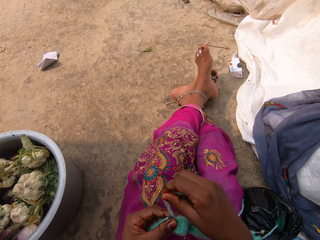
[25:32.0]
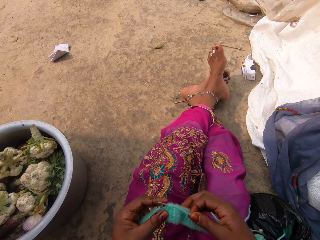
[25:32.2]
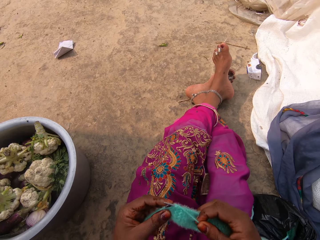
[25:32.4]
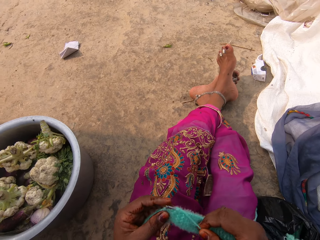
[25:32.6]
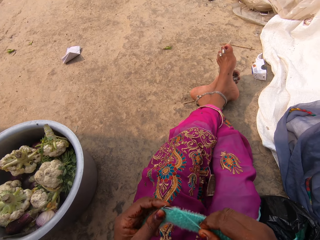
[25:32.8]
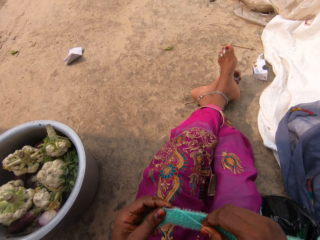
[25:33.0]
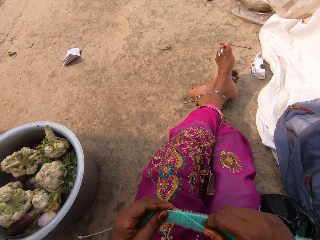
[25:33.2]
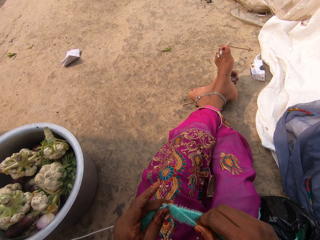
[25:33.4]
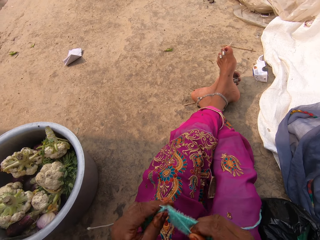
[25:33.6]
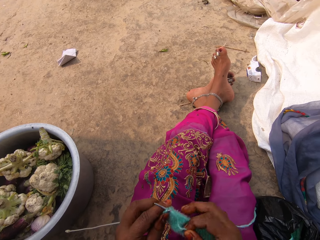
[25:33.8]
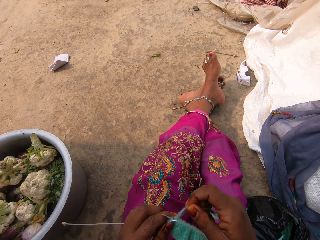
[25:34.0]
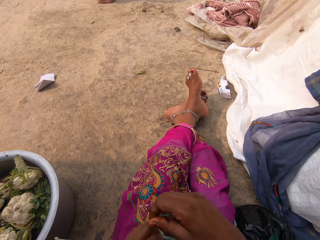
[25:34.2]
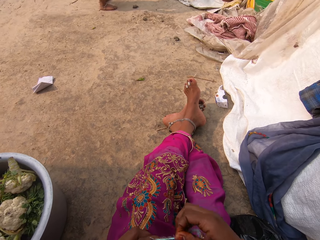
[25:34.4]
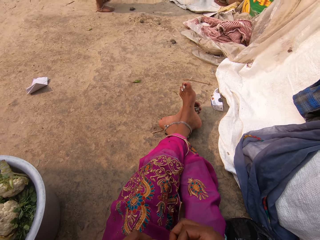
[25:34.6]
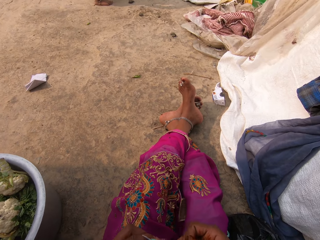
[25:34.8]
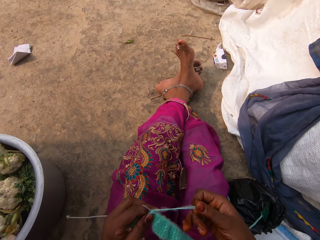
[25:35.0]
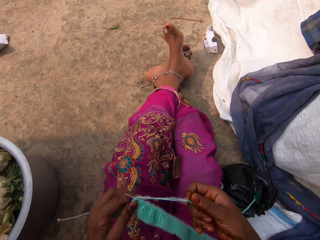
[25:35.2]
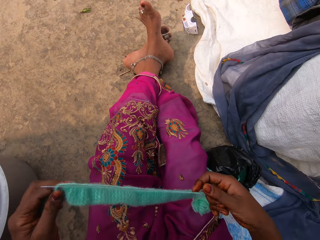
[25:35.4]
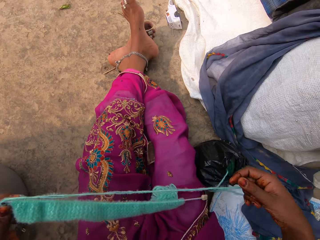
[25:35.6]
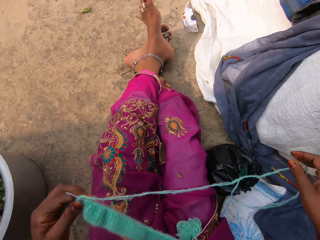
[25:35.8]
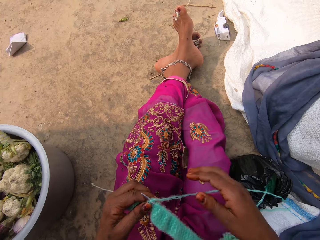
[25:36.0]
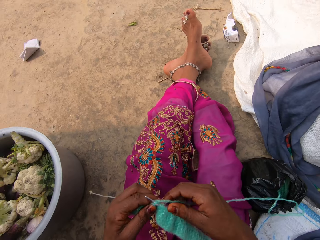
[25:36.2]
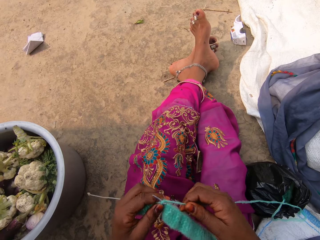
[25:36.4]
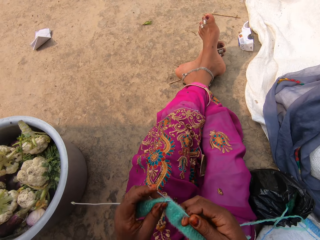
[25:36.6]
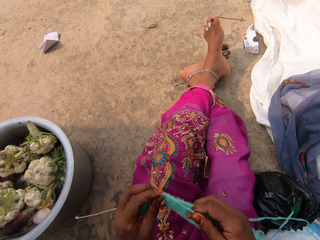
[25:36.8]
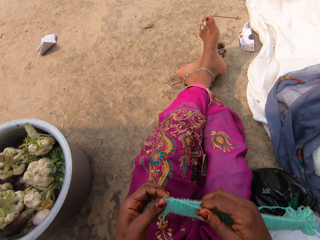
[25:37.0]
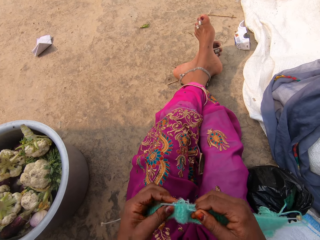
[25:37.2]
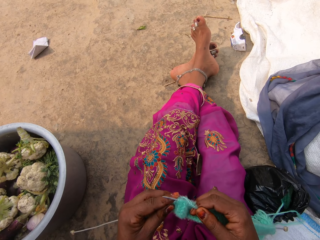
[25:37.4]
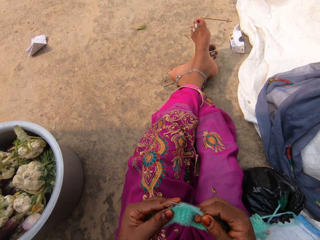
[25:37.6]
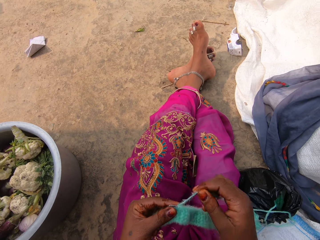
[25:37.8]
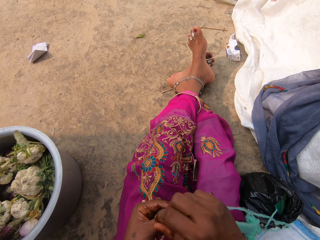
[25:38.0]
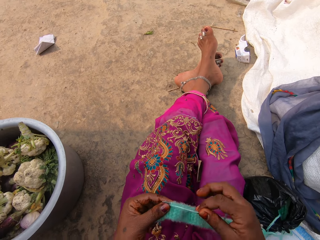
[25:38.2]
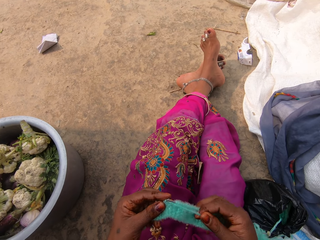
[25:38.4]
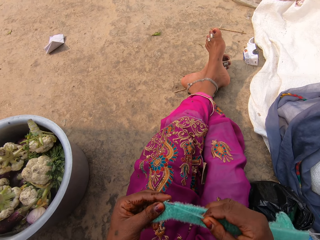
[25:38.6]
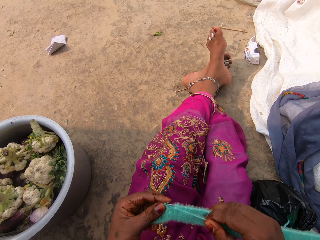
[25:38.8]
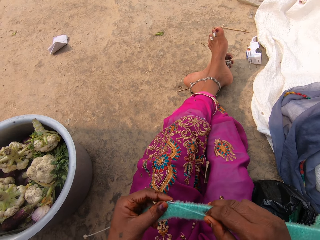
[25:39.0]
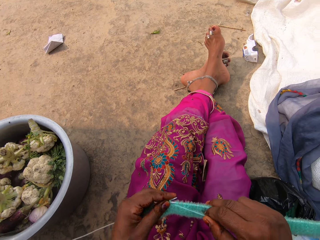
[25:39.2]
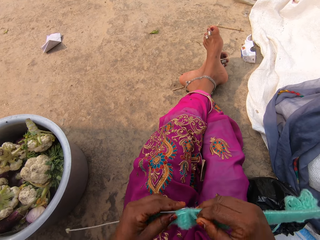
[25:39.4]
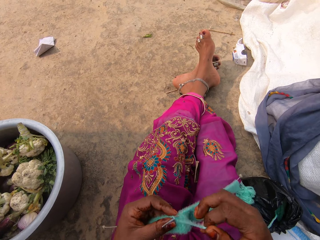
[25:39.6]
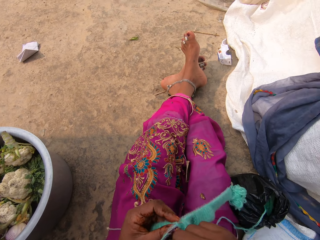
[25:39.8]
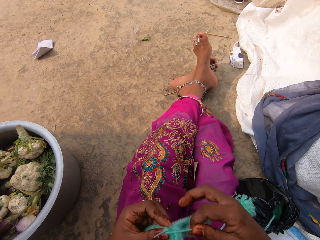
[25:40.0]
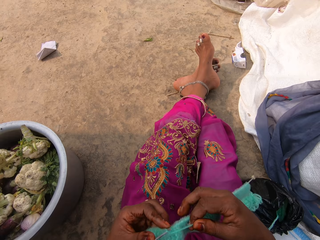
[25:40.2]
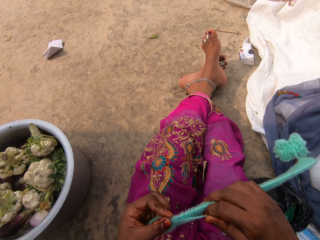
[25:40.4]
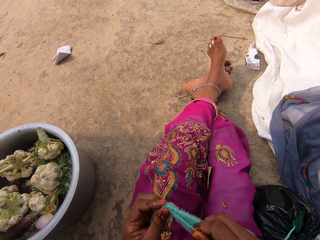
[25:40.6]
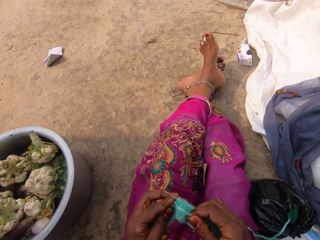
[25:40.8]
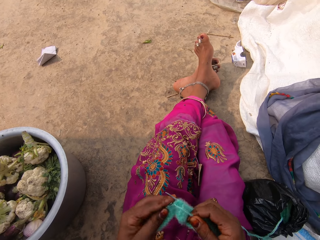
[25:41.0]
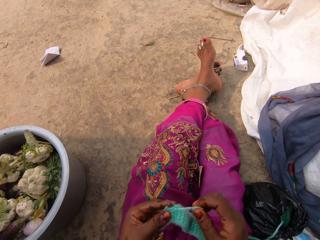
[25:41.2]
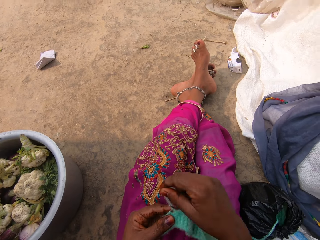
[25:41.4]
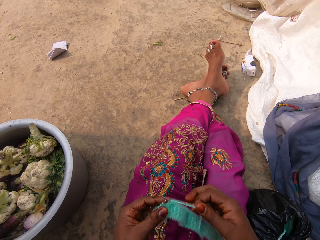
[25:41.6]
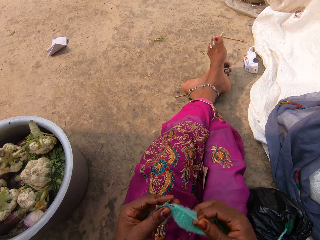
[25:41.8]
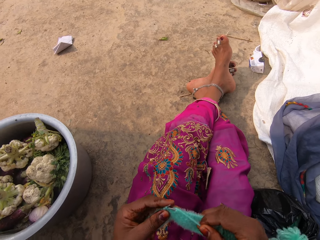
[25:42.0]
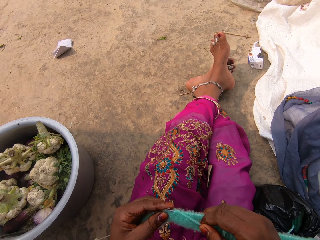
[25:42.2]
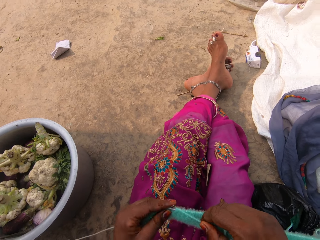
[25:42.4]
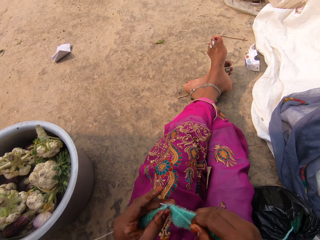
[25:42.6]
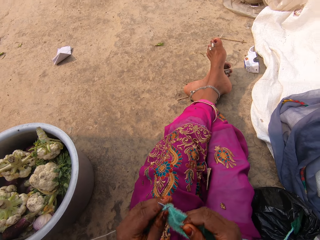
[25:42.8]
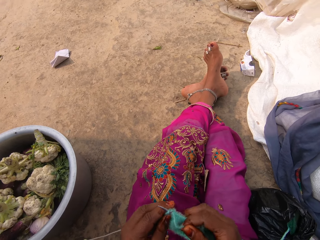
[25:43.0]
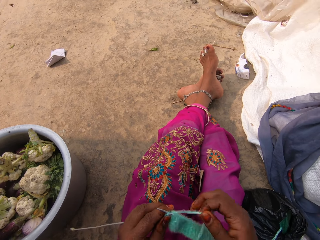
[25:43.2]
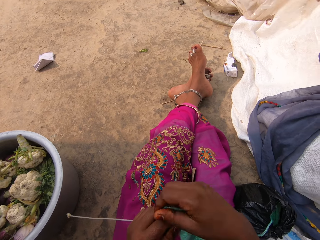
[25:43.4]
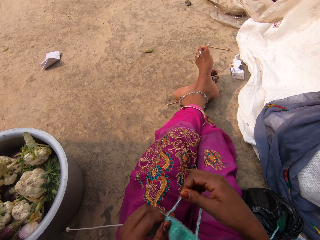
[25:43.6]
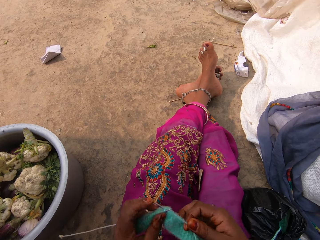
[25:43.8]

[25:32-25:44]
The camera wearer pulls a fabric. They drop the yarn. They knit the fabric.

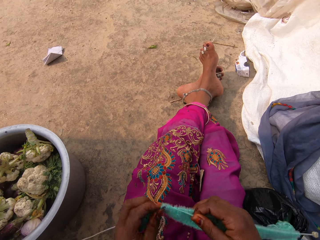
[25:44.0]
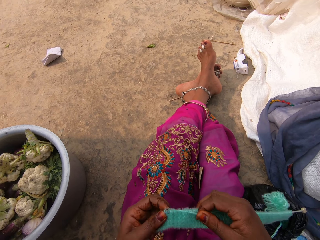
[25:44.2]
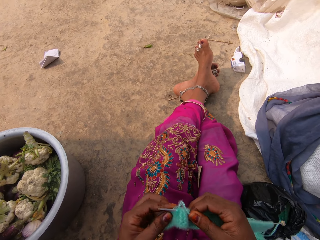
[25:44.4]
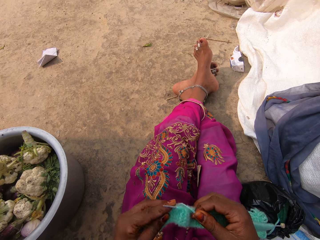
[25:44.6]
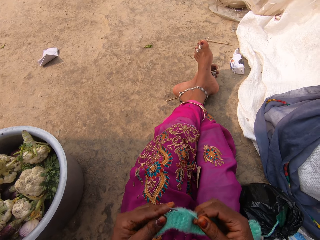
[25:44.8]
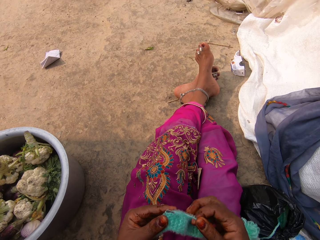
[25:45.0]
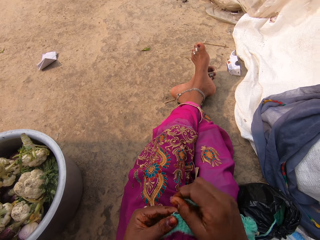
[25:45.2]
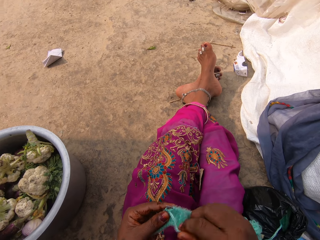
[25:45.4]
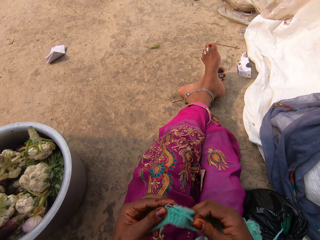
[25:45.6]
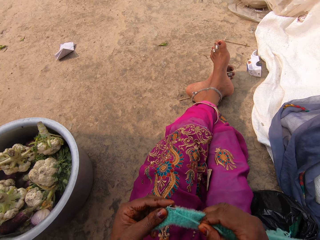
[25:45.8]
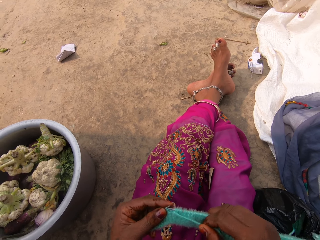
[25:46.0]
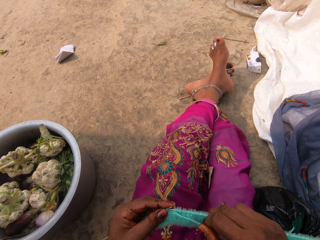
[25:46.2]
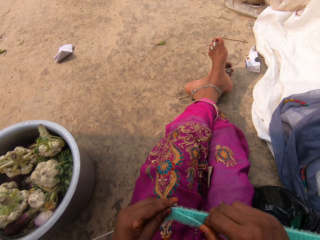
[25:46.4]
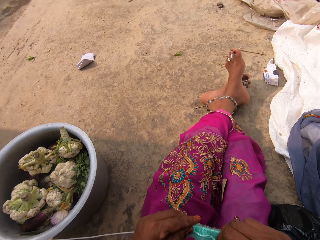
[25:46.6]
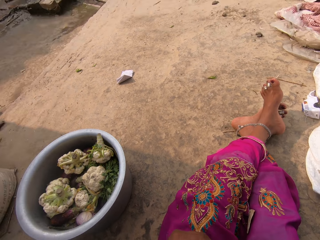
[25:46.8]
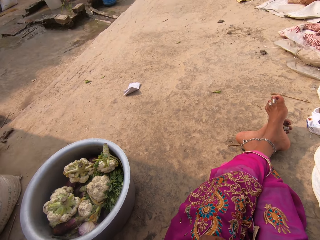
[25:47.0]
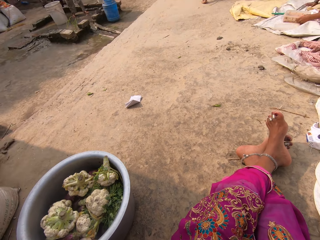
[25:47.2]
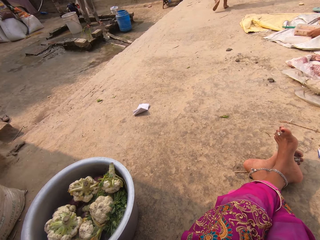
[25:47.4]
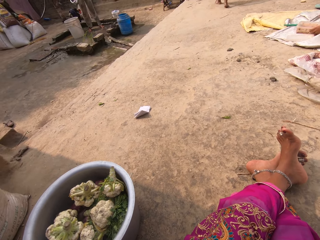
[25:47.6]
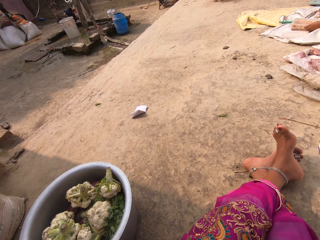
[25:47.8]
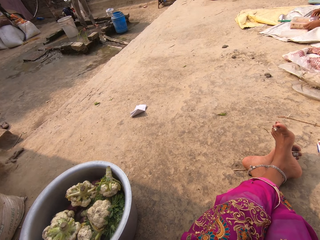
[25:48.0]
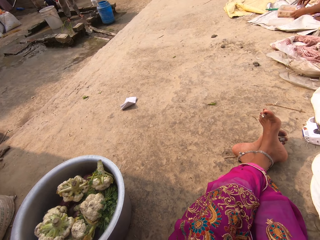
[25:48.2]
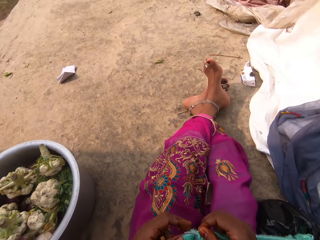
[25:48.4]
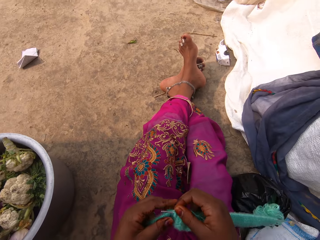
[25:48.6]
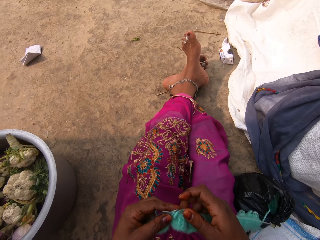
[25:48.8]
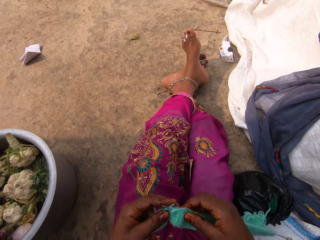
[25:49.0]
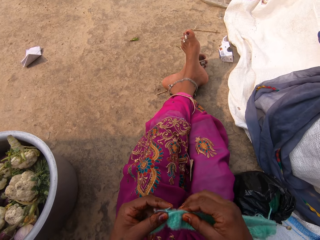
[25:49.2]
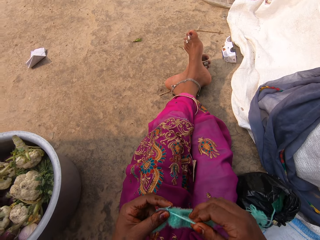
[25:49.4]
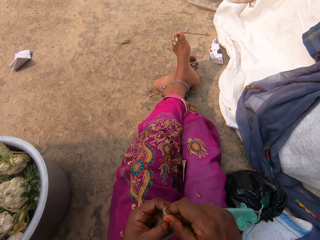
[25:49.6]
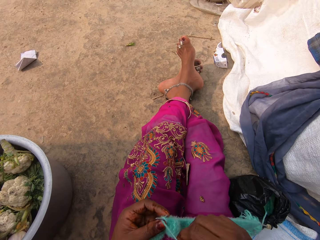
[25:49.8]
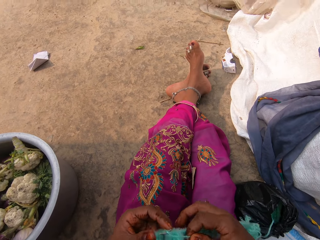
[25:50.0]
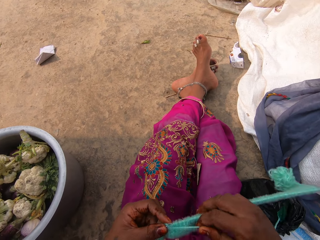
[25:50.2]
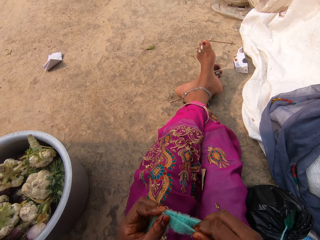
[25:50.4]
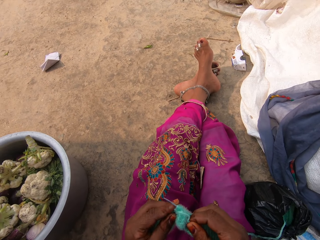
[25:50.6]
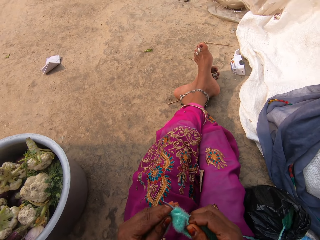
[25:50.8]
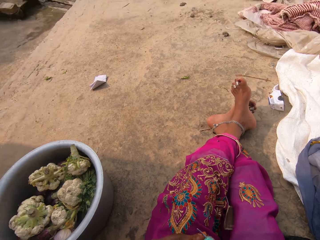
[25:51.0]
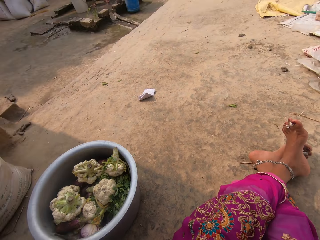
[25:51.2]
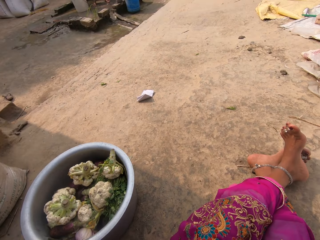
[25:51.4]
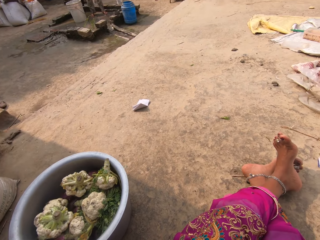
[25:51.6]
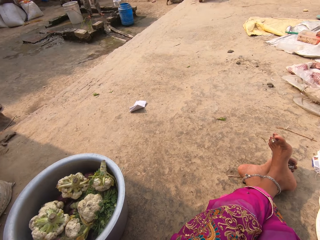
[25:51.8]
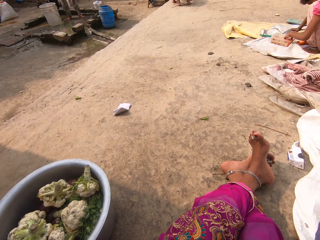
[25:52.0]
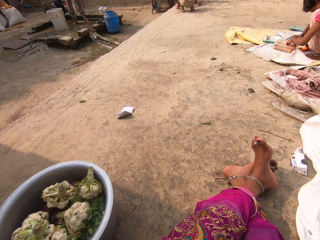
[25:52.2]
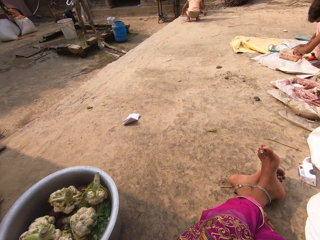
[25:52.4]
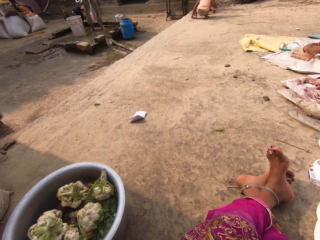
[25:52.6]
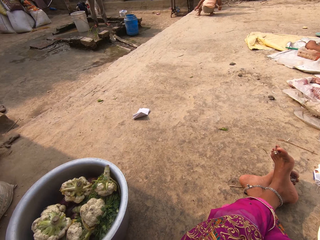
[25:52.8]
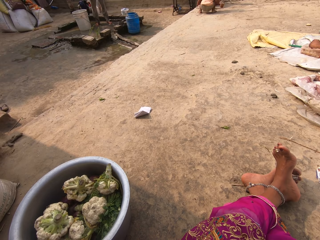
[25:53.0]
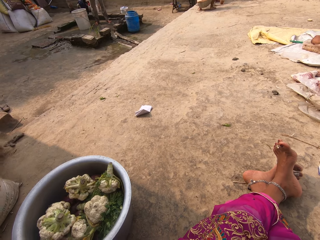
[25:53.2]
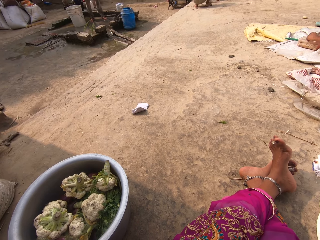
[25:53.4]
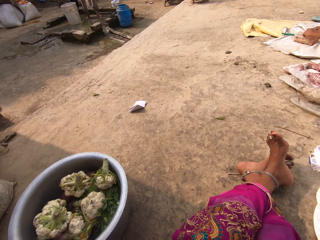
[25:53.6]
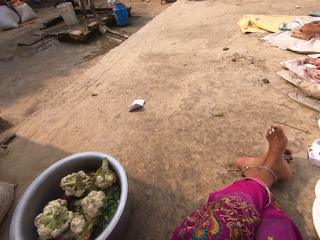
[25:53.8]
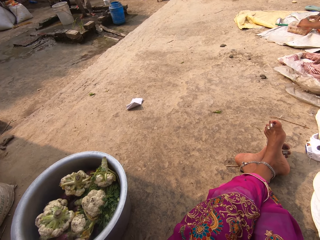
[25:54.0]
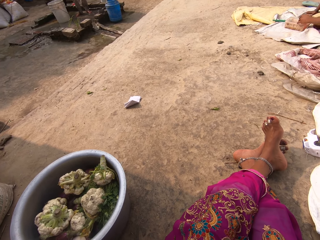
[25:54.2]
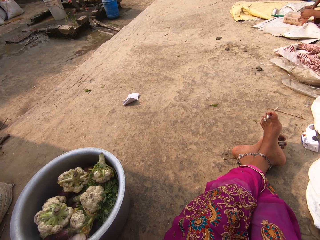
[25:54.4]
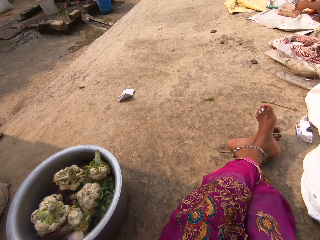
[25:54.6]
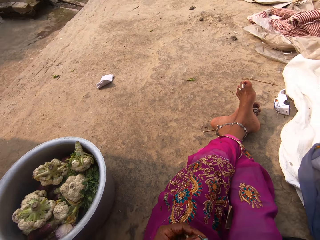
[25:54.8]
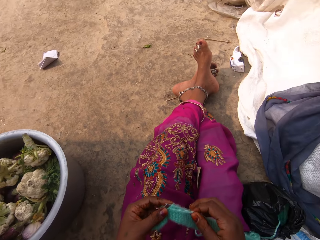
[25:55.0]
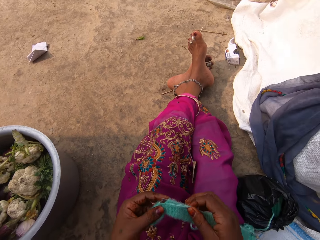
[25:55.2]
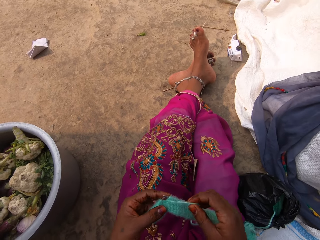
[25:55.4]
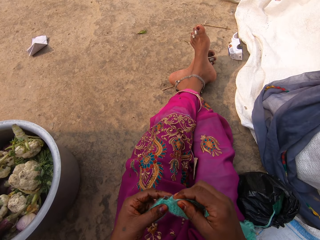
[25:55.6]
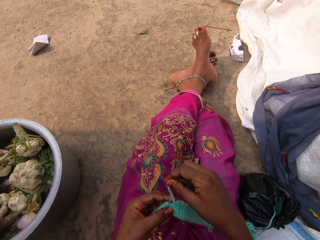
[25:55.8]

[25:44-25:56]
The camera wearer looks at the compound. They talk to a person. They look at the compound.
